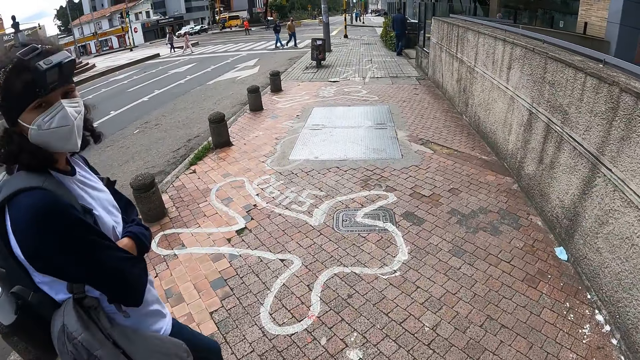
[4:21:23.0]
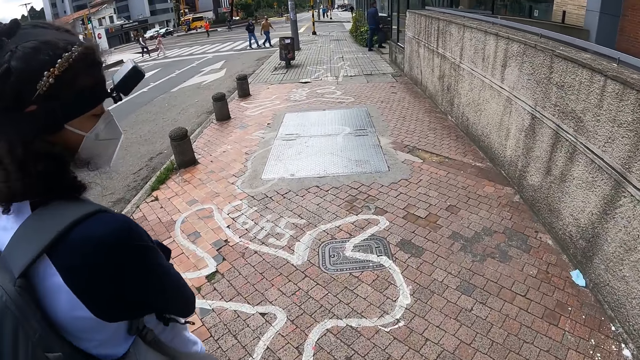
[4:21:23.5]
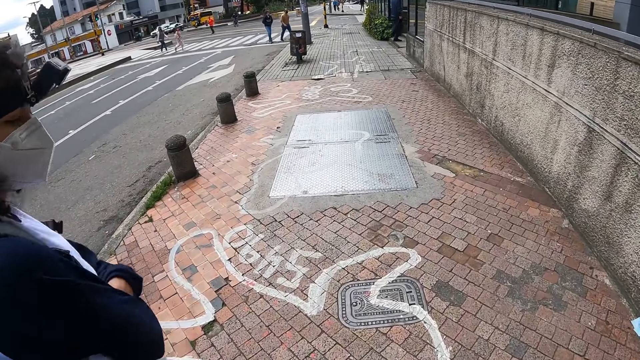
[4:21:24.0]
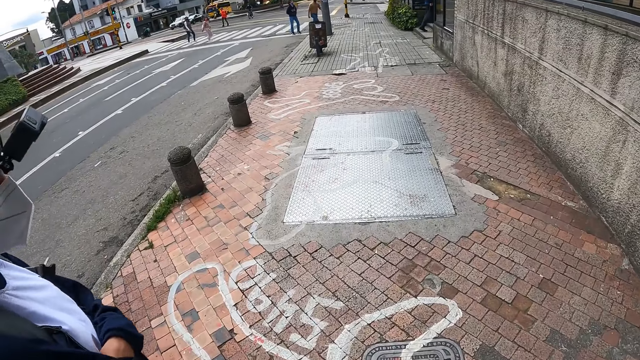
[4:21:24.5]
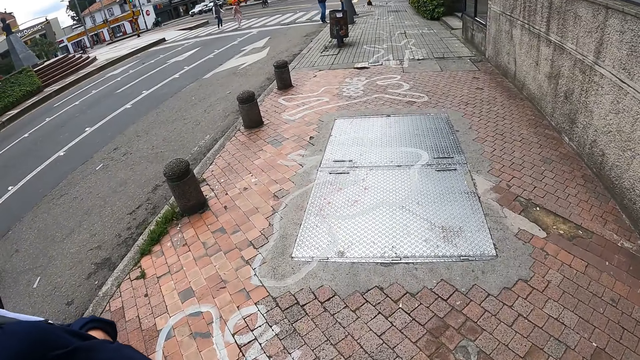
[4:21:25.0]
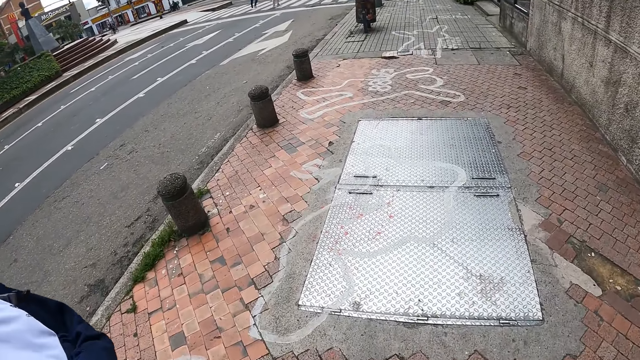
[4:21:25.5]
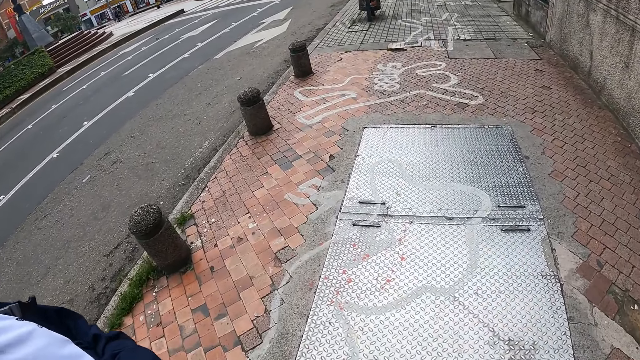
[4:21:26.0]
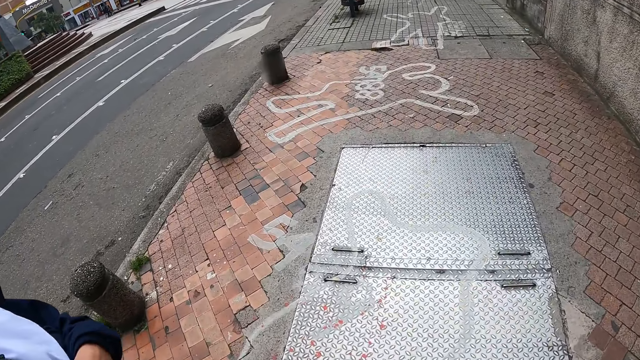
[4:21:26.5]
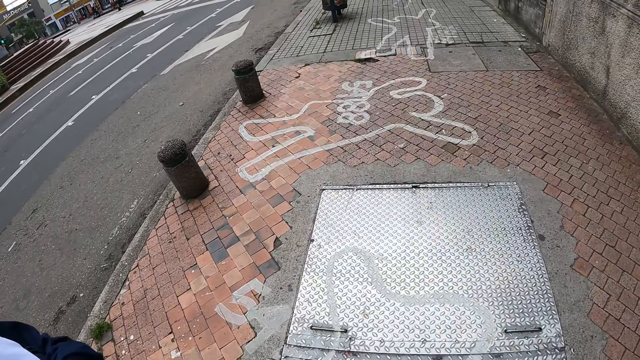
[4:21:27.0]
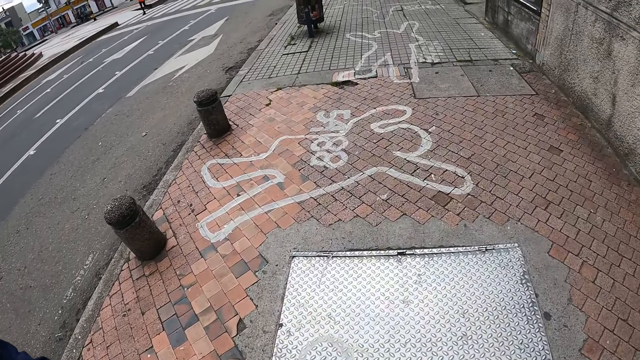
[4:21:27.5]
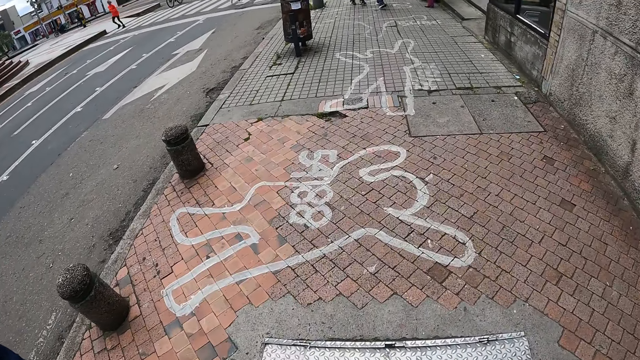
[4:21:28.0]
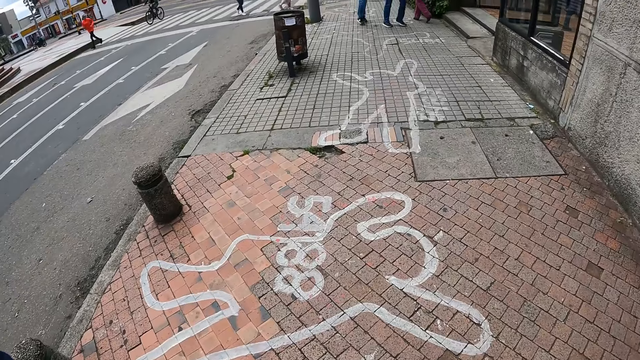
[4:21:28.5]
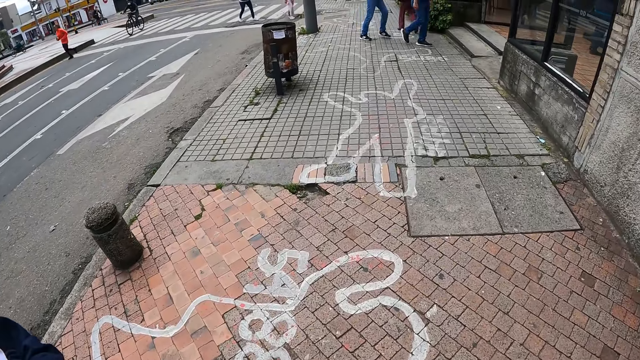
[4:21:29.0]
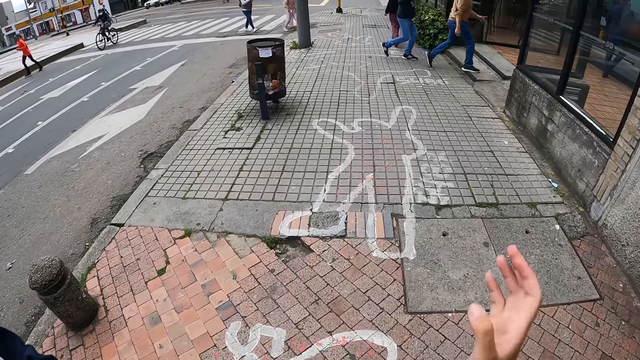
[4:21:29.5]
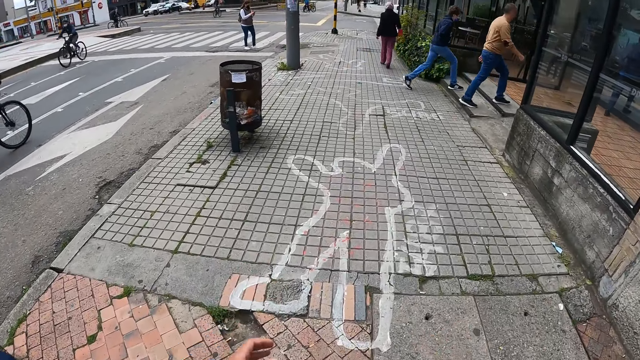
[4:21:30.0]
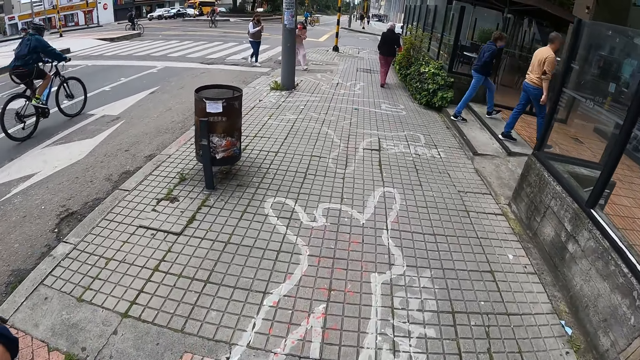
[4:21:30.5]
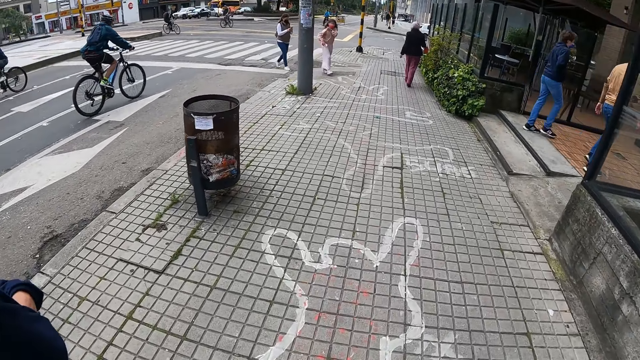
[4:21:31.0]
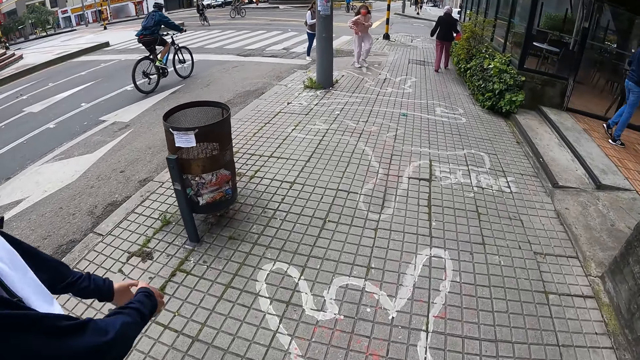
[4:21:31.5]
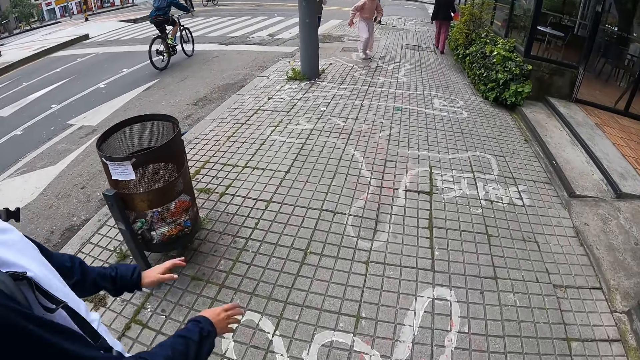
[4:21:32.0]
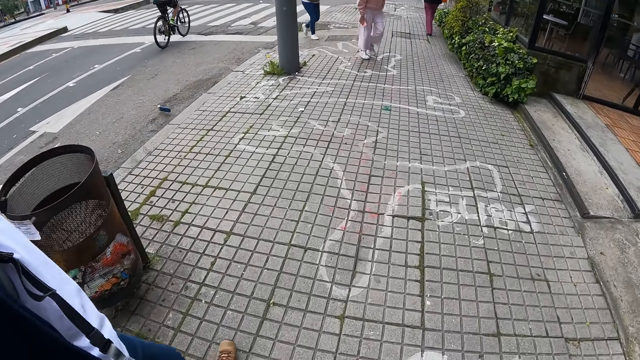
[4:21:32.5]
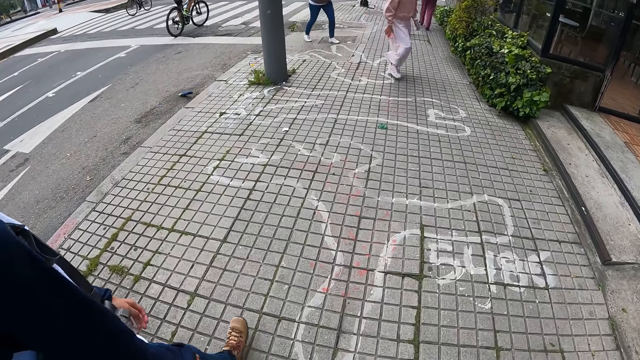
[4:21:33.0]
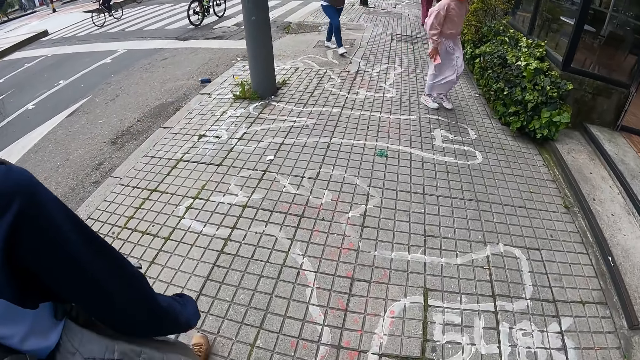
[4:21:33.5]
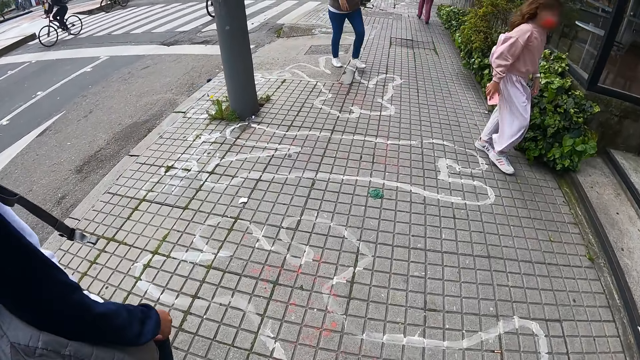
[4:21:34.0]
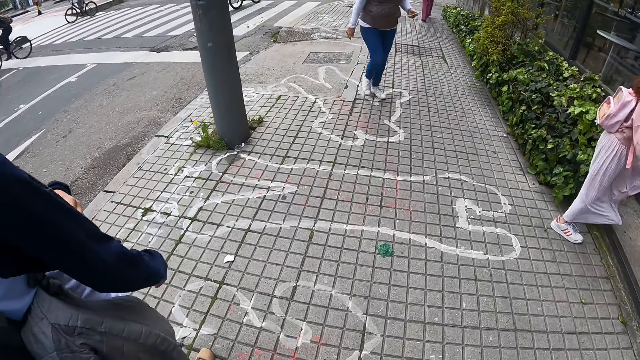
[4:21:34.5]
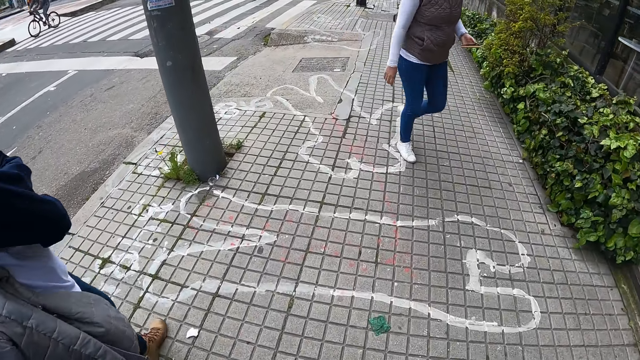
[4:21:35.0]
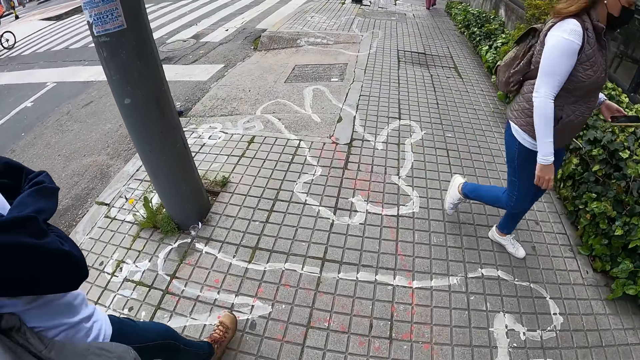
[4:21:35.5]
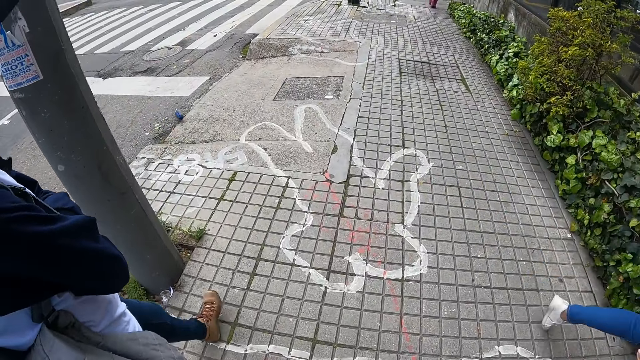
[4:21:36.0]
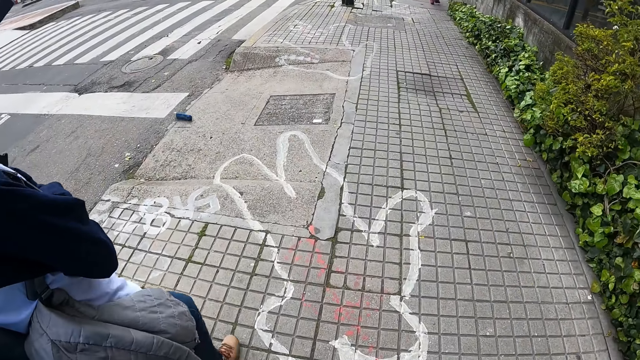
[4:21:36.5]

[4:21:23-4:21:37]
A woman converses with the camera wearer. The camera wearer walks on the pavement. They point at a drawing on the floor with their hands. They lift their hands. The woman points at the drawing on the floor with her hands. The camera wearer walks on the pavement. The woman converses with the camera wearer.

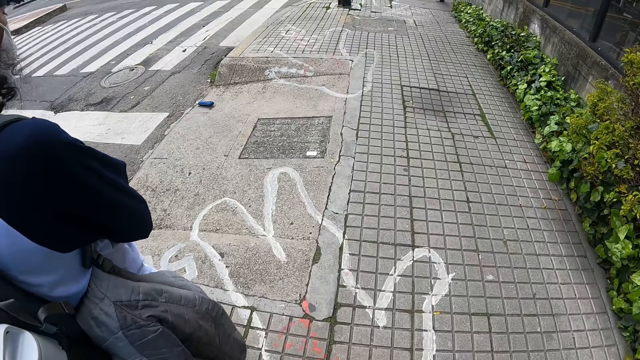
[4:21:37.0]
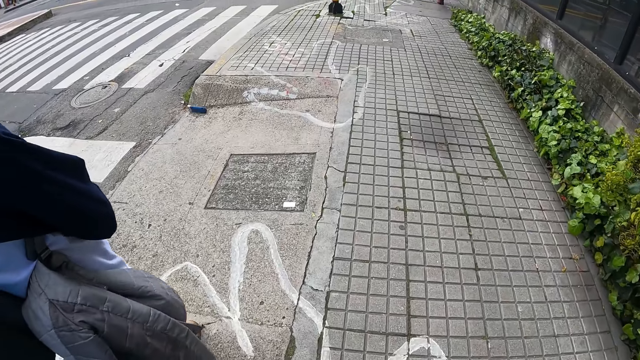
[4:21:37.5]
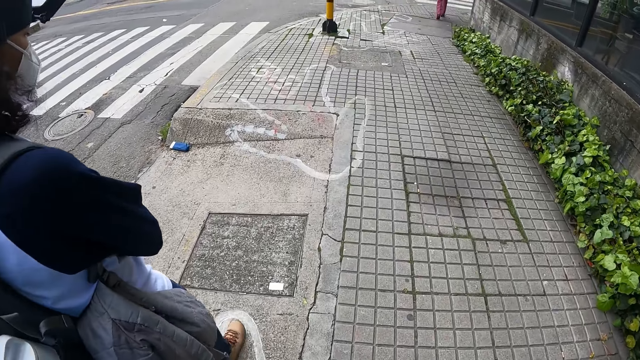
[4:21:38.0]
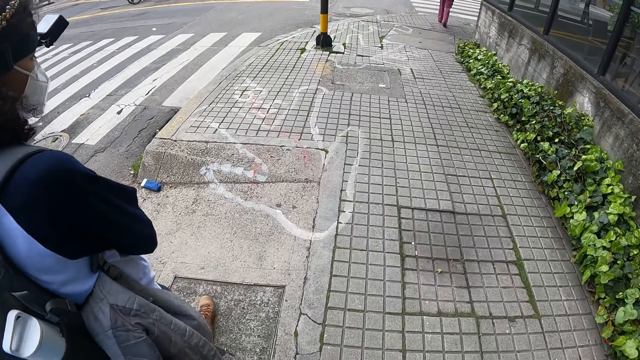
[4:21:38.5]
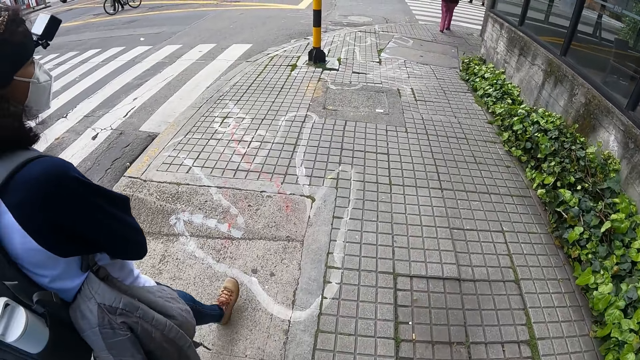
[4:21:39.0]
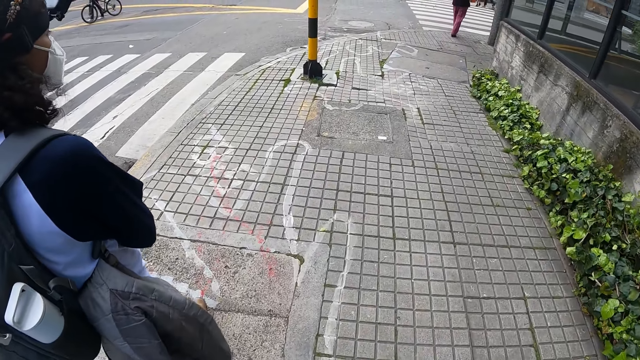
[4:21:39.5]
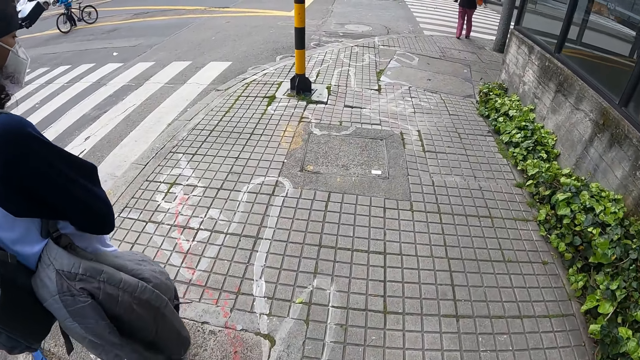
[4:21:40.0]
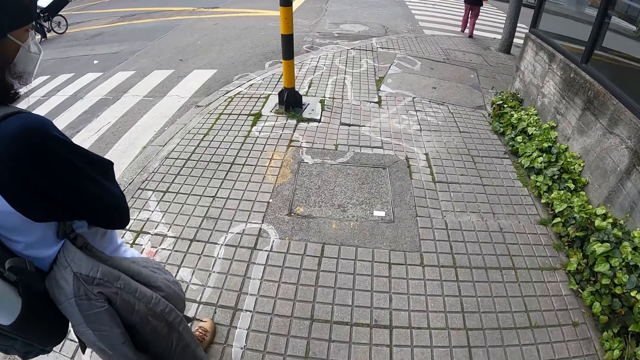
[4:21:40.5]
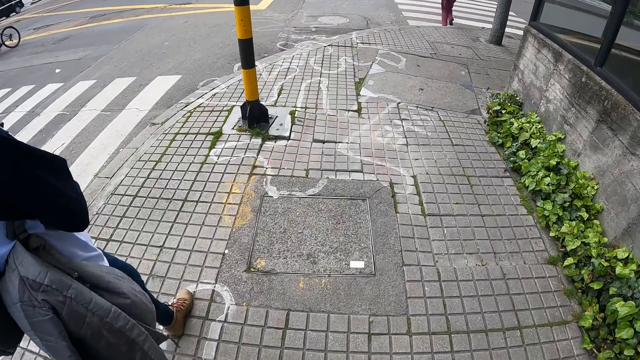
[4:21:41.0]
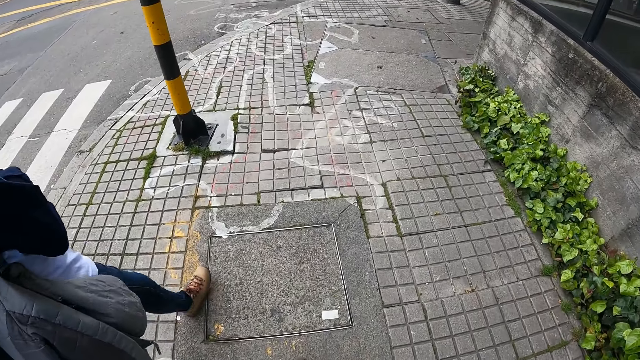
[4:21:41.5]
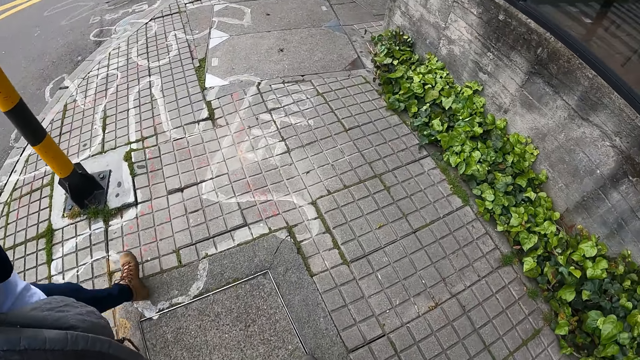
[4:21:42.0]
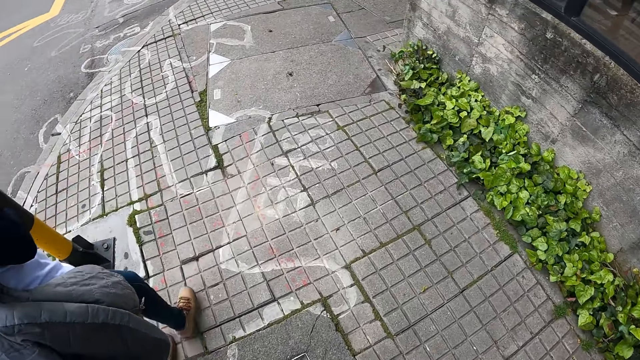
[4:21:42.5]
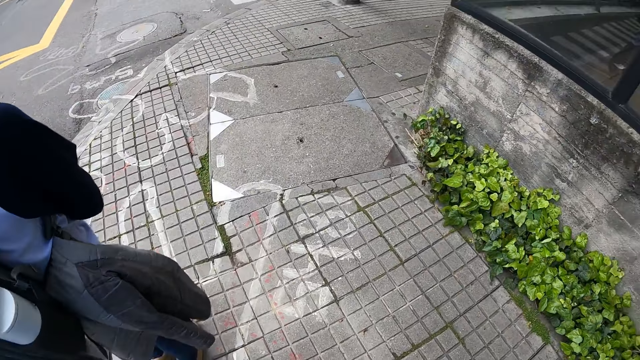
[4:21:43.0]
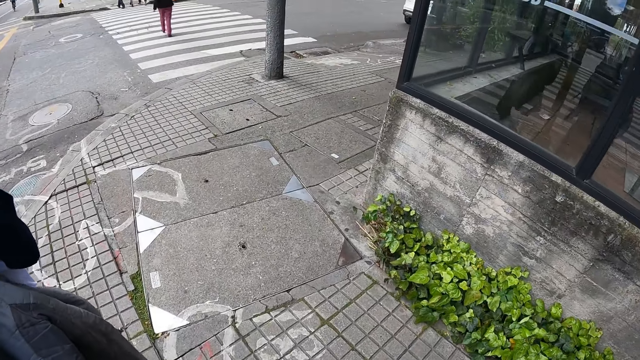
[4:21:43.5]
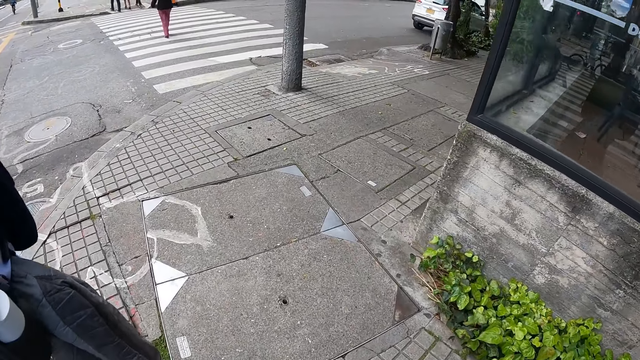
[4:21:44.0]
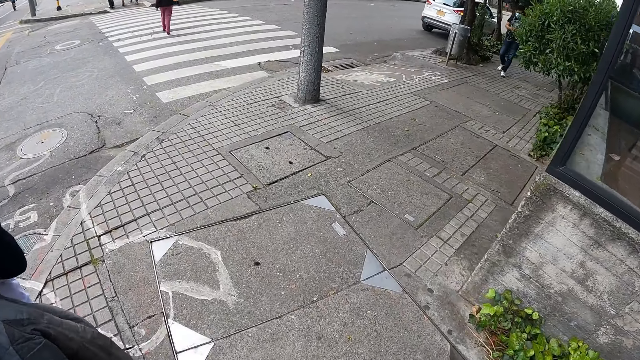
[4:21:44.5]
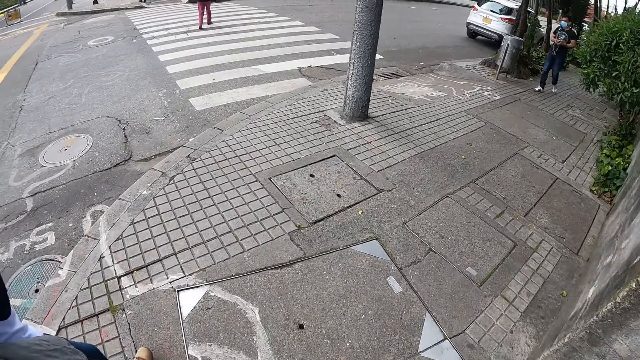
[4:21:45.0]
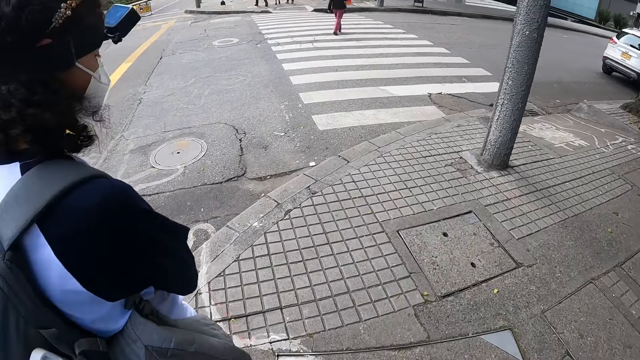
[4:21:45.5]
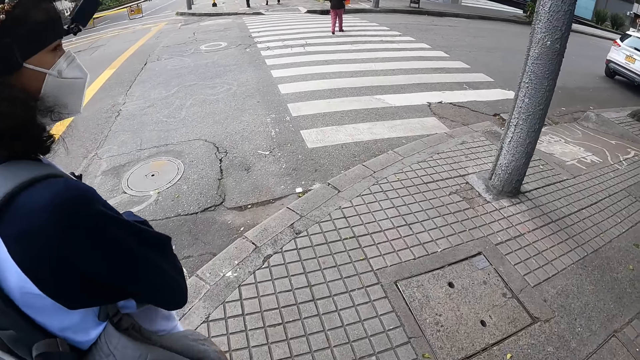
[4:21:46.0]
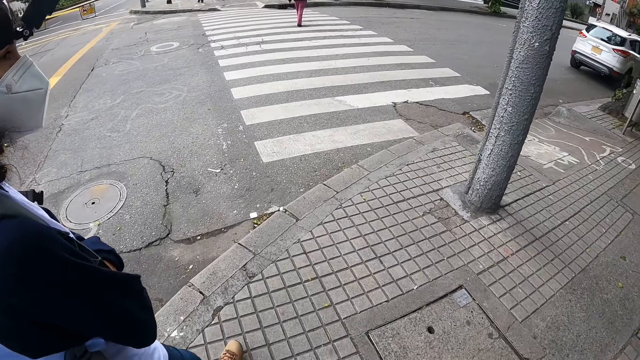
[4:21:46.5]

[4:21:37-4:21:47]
The camera wearer walks on the road.
